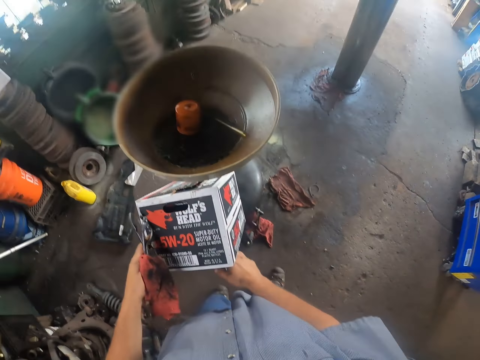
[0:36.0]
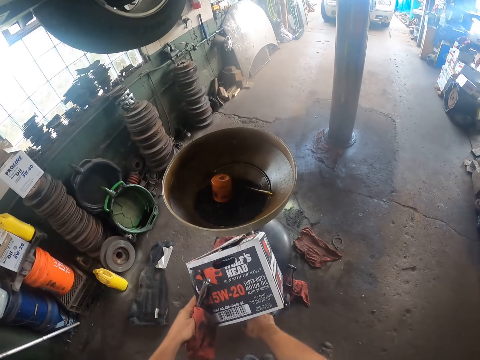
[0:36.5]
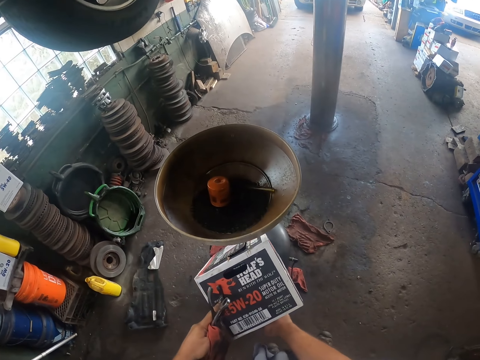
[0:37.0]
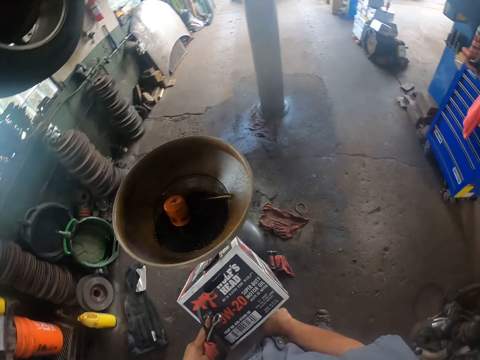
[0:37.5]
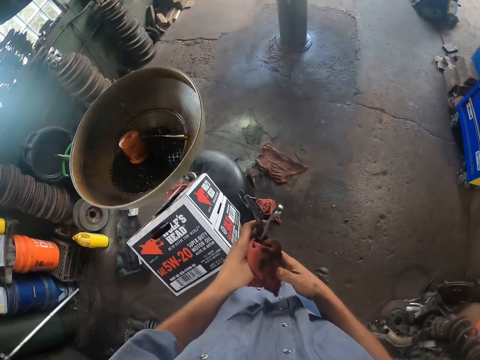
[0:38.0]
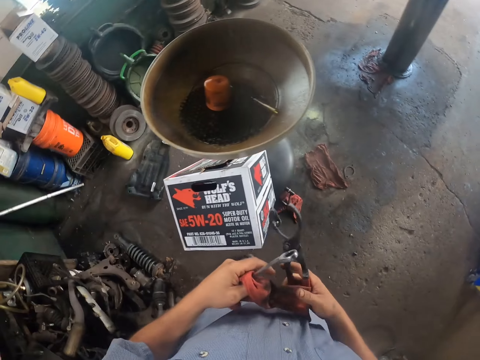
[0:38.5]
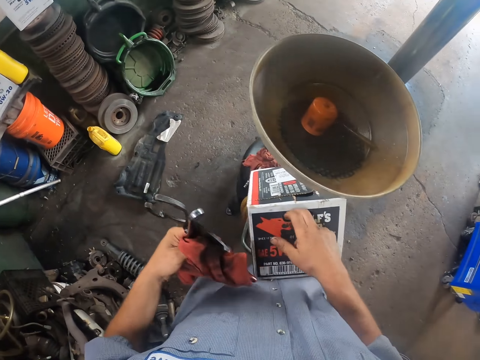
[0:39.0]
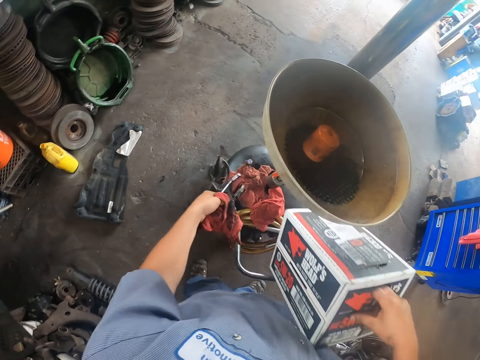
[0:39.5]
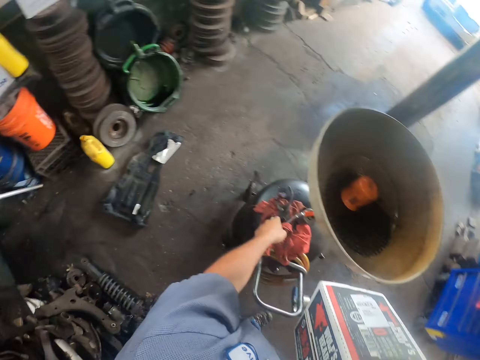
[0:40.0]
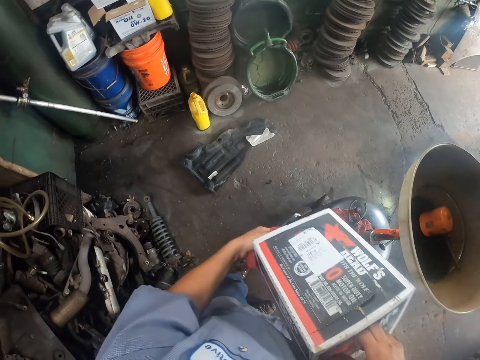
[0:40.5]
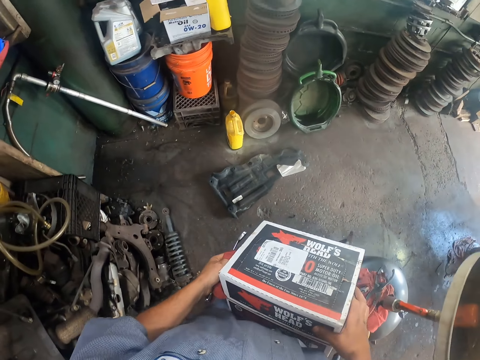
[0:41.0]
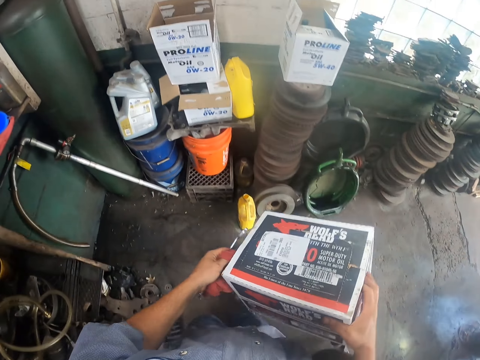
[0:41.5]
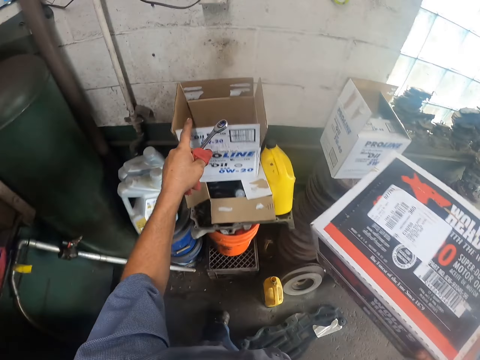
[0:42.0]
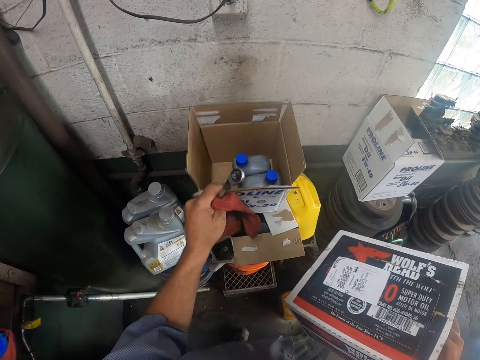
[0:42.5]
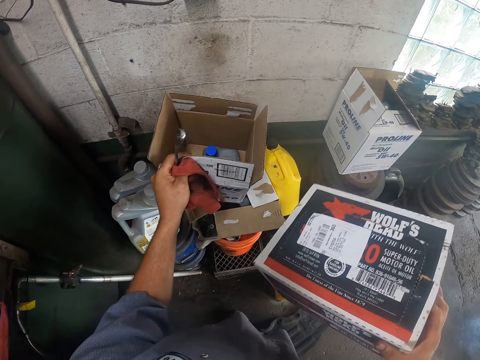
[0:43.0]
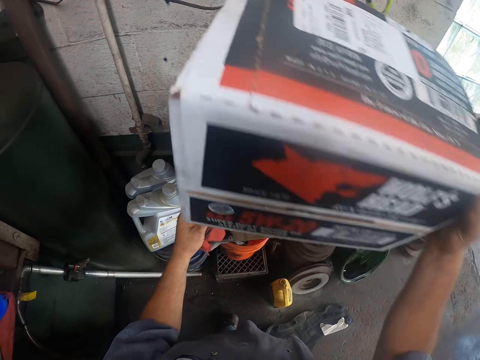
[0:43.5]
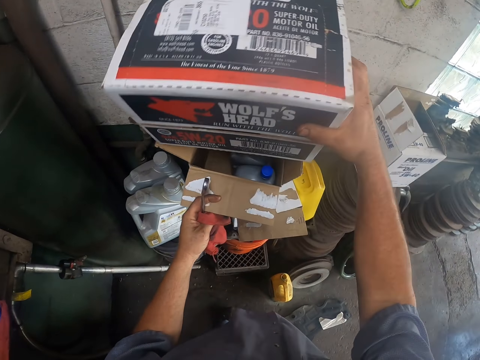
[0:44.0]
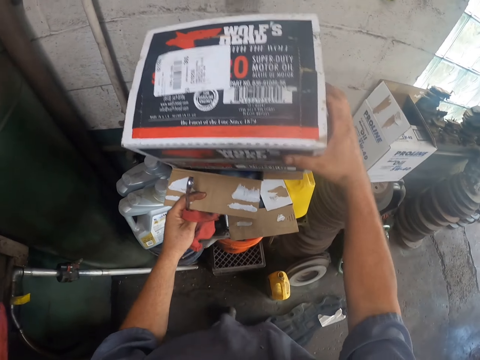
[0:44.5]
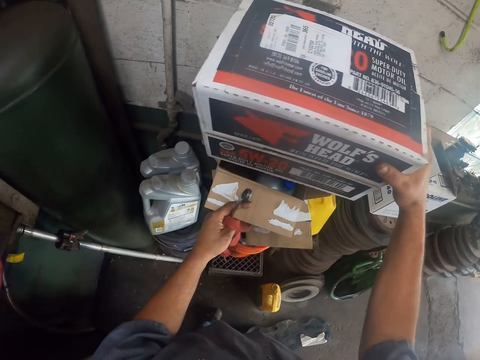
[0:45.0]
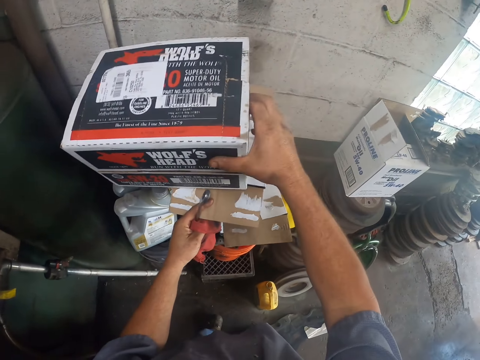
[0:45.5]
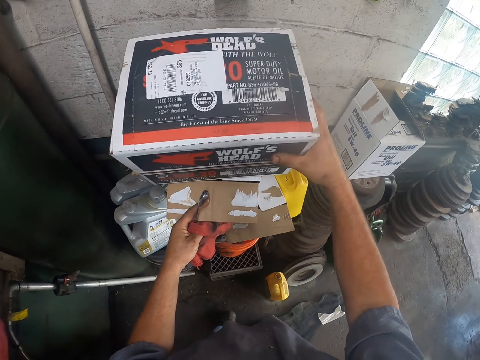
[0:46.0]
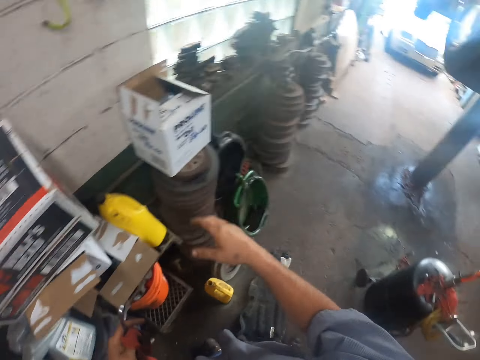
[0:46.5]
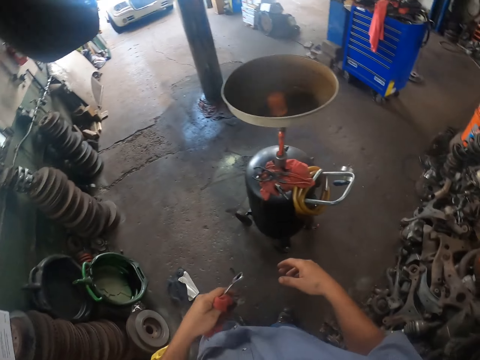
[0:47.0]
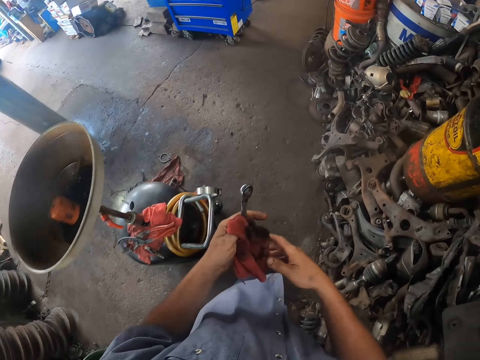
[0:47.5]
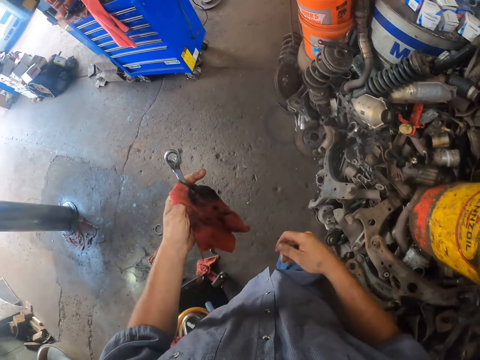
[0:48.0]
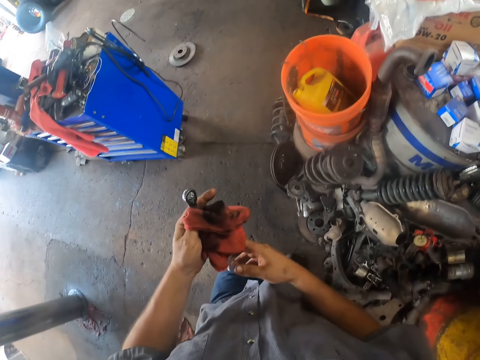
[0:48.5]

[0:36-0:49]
The camera wearer moves the oil drainer. They pick up a carton or box. They put down the pliers. They walk around. They pick up the box. They put down the box. They walk around.

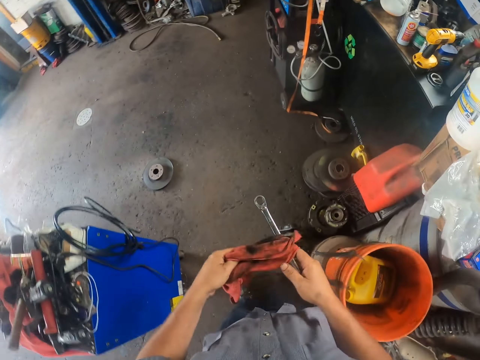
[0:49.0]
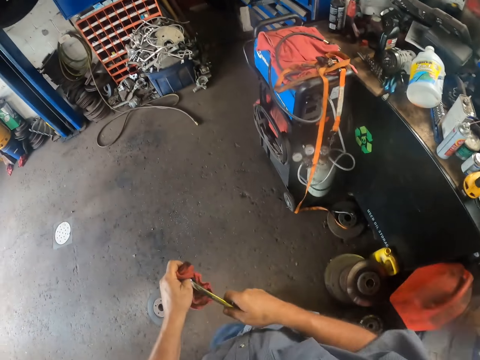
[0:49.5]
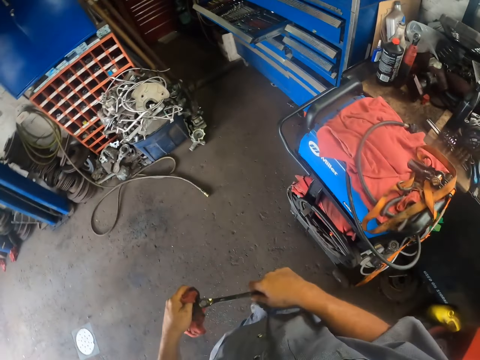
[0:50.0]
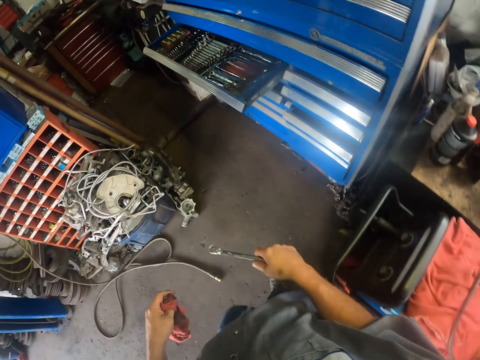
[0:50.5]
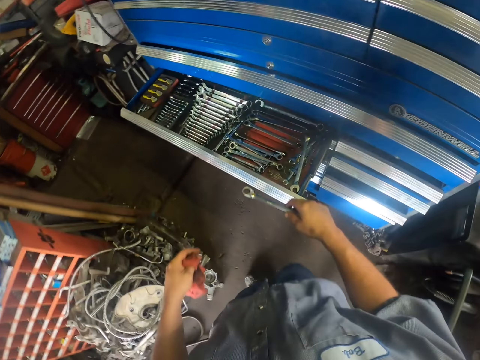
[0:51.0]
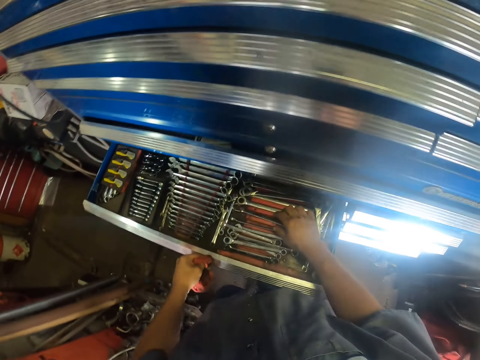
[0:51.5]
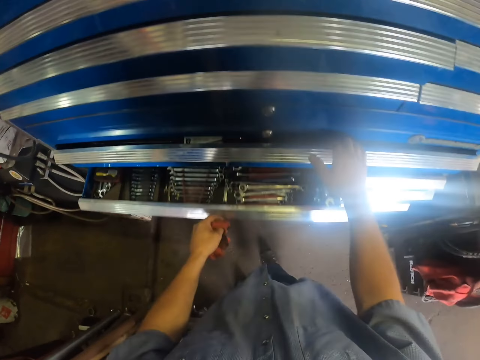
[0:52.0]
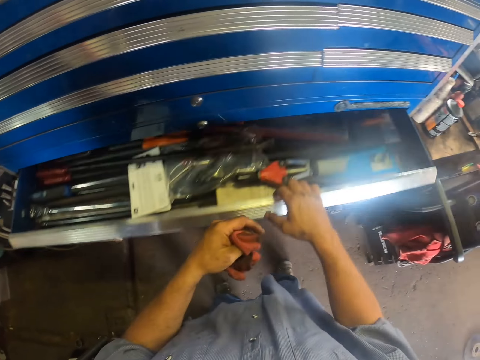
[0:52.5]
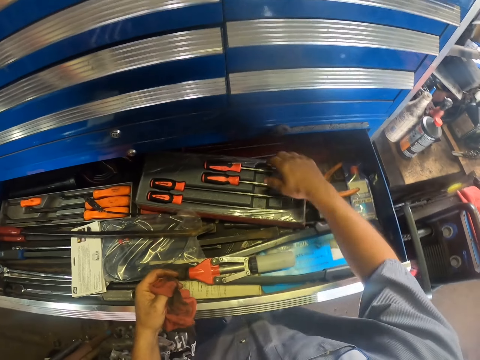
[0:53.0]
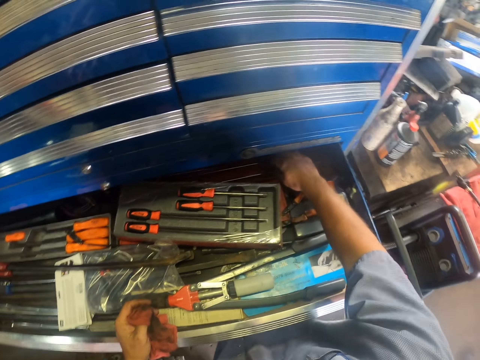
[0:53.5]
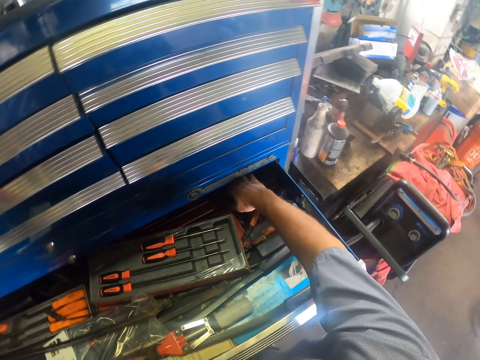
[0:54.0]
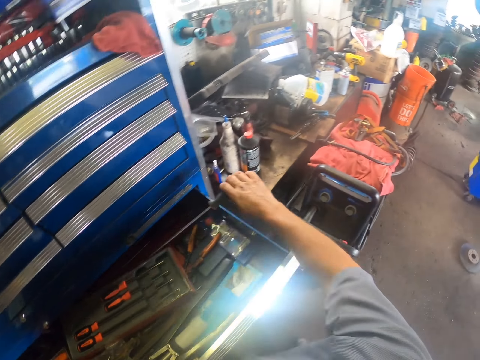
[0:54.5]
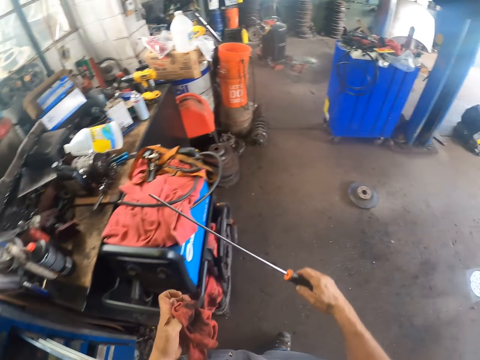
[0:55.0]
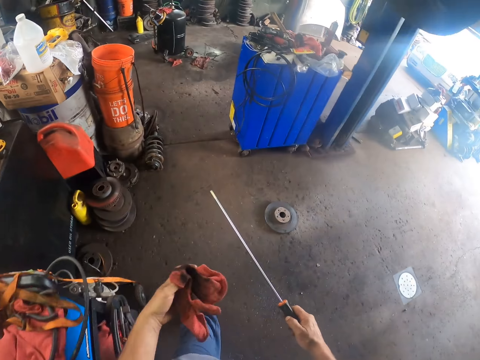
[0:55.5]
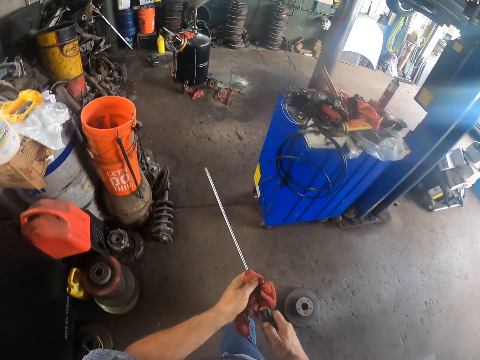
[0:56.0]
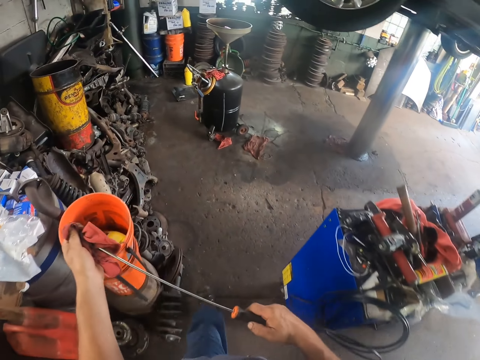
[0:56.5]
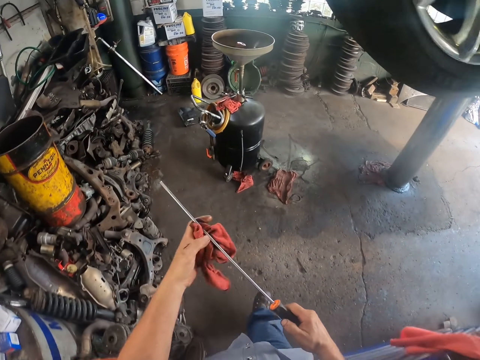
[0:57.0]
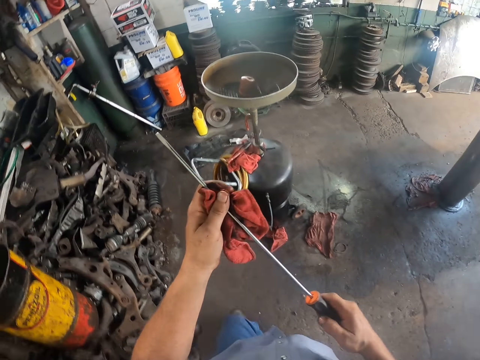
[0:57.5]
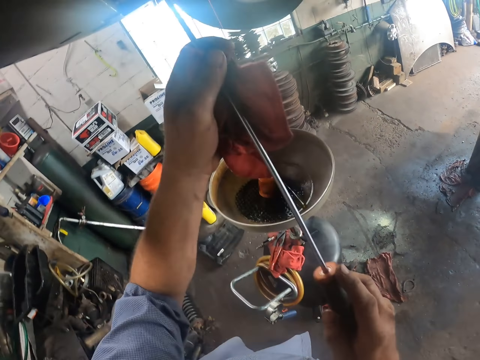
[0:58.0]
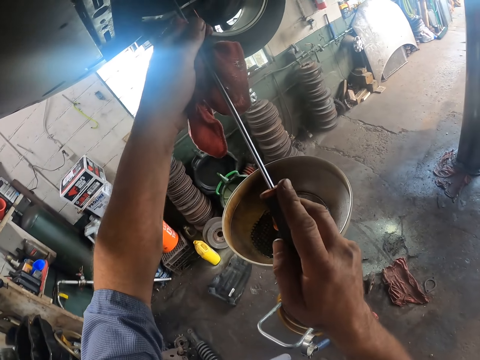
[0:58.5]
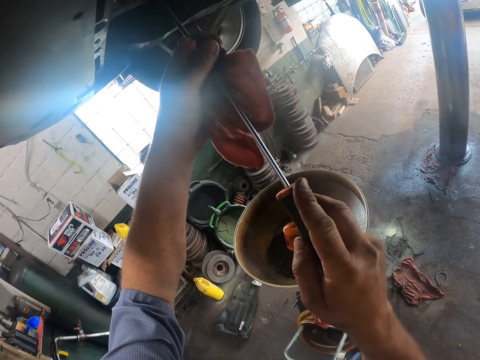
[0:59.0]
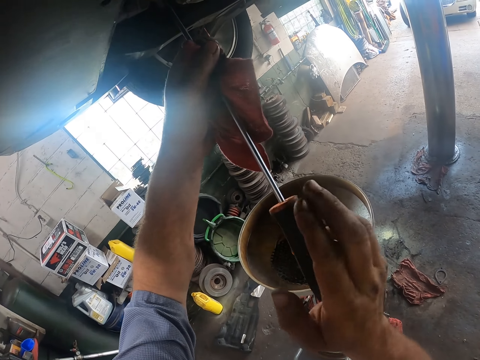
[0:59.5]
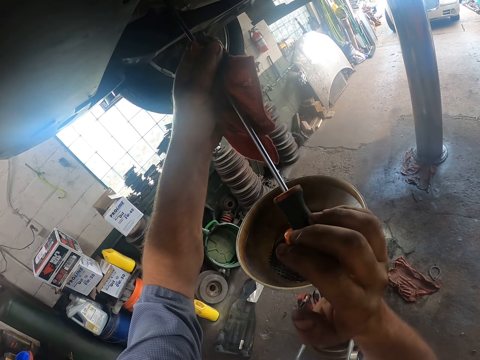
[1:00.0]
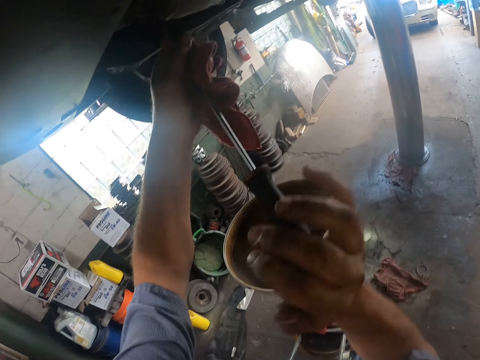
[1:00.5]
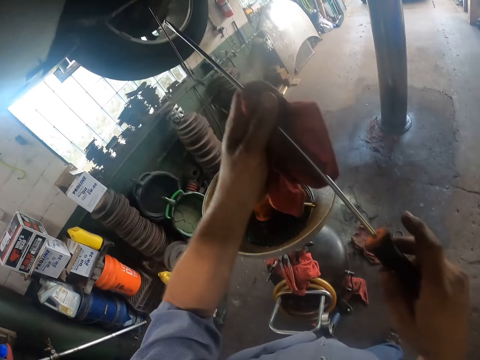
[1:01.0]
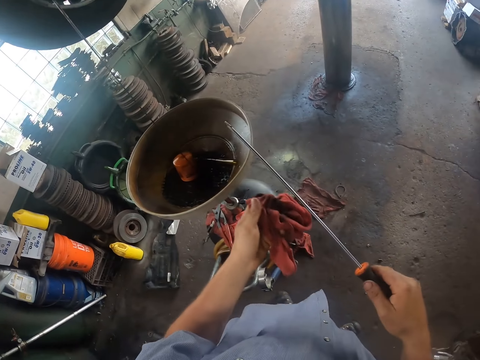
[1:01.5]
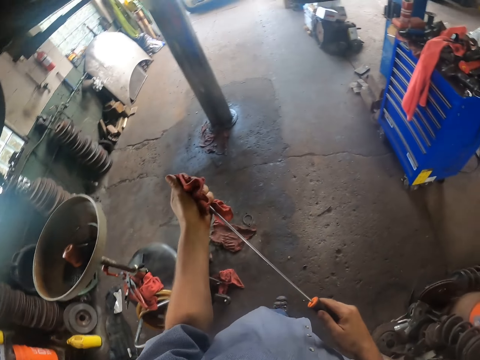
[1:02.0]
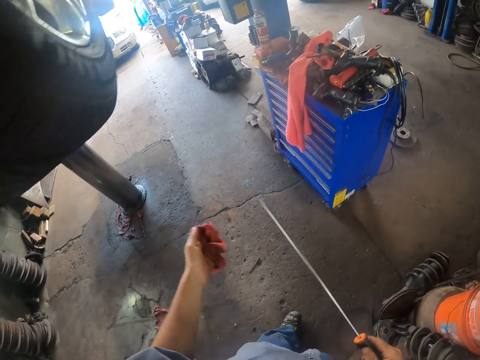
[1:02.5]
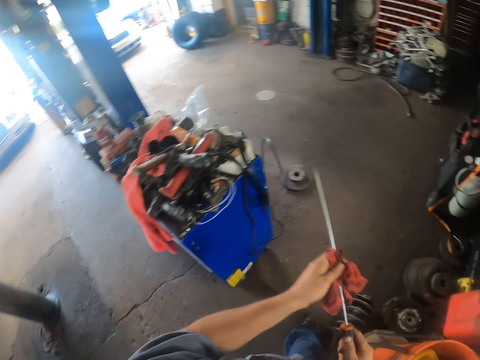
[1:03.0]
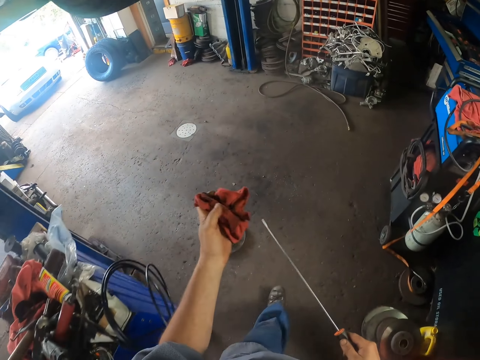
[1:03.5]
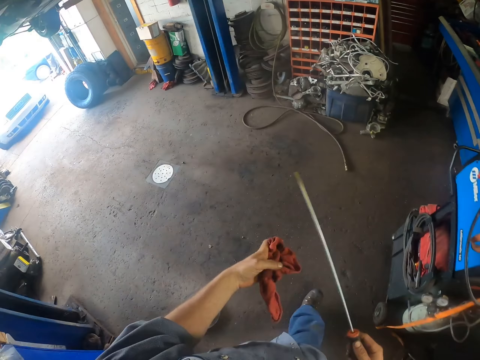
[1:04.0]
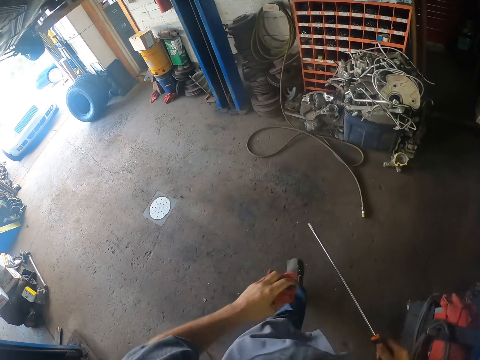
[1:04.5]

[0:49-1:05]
The camera wearer wipes the spanner. They put the spanner in the tool drawer. They close the tool drawer. They open the tool drawer. They pick a screwdriver or flexible spring claw. They wipe the flexible spring claw. They hit something under the car with the screwdriver. They adjust with the flexible spring claw. They wipe the tip of the screwdriver with a piece of cloth. They walk around.
